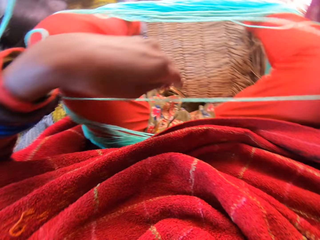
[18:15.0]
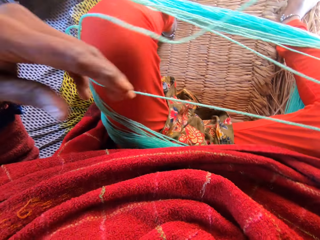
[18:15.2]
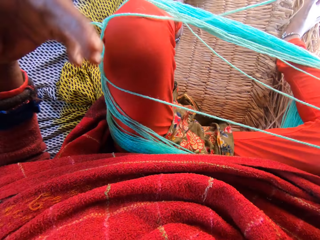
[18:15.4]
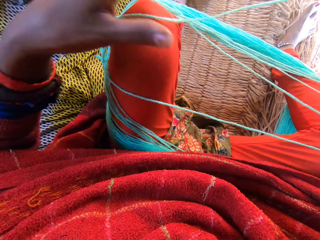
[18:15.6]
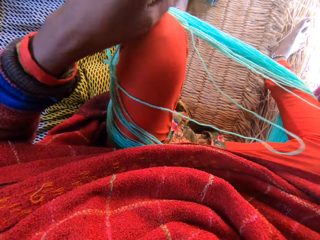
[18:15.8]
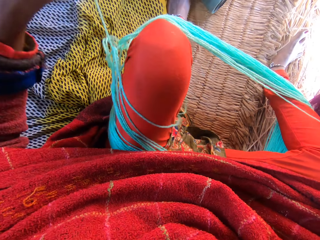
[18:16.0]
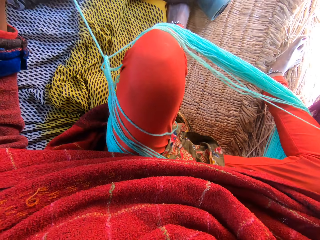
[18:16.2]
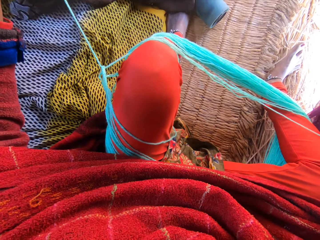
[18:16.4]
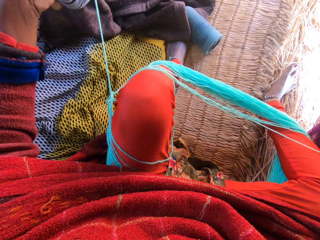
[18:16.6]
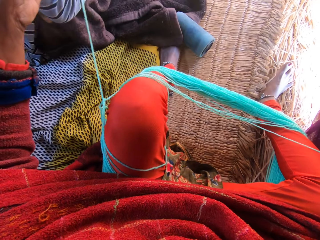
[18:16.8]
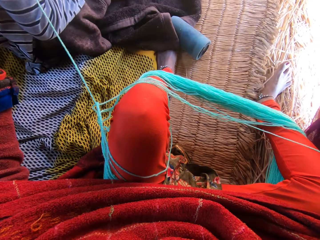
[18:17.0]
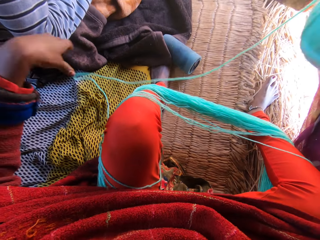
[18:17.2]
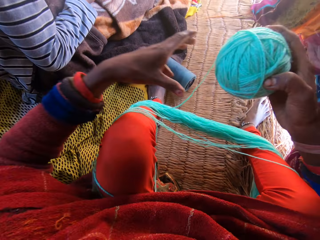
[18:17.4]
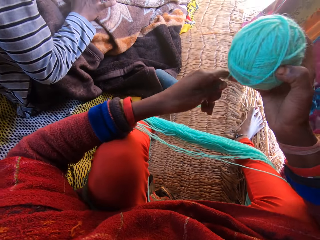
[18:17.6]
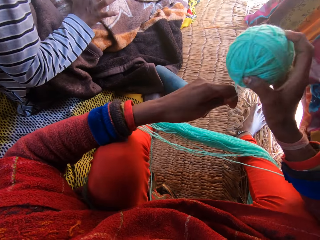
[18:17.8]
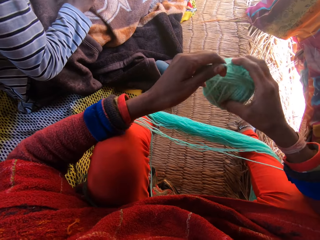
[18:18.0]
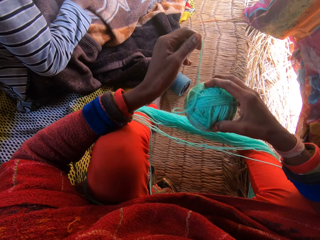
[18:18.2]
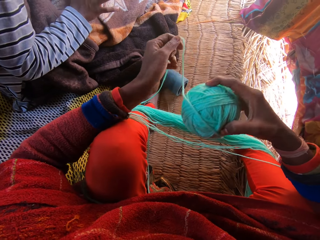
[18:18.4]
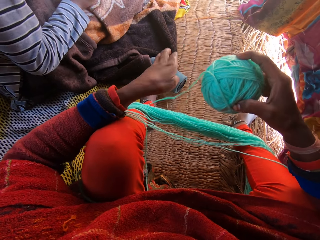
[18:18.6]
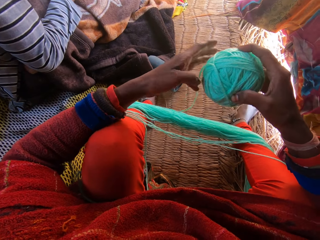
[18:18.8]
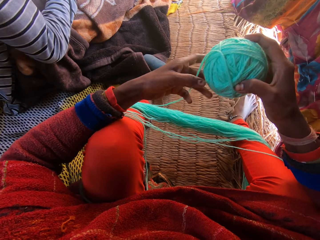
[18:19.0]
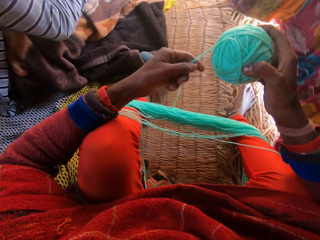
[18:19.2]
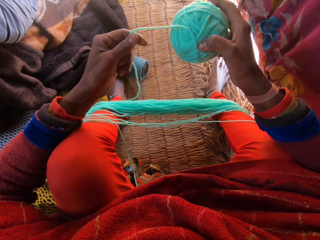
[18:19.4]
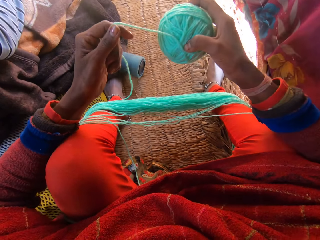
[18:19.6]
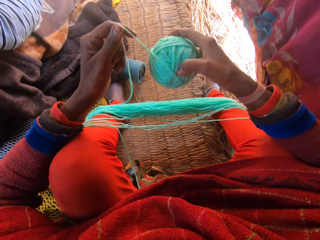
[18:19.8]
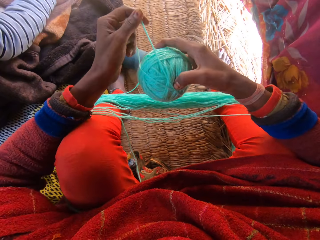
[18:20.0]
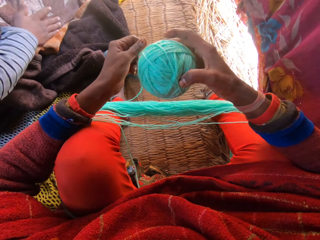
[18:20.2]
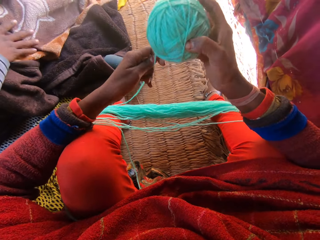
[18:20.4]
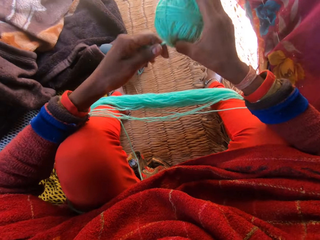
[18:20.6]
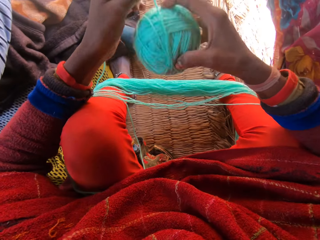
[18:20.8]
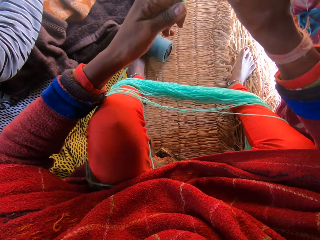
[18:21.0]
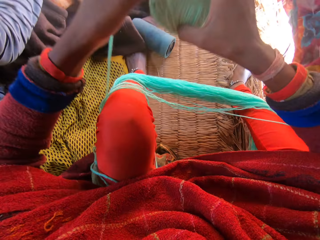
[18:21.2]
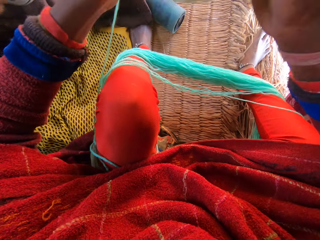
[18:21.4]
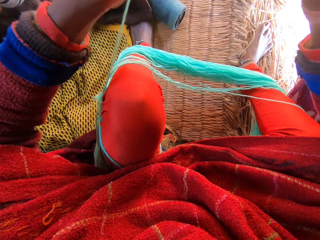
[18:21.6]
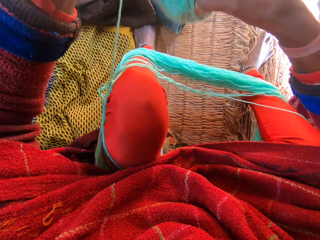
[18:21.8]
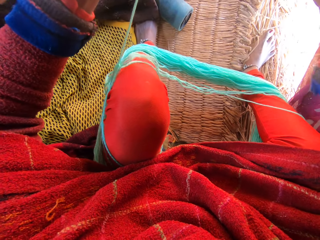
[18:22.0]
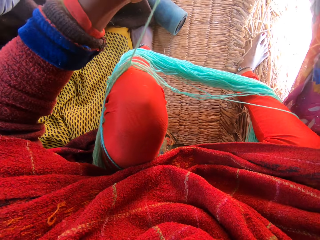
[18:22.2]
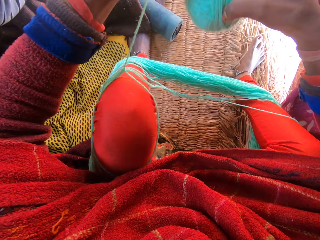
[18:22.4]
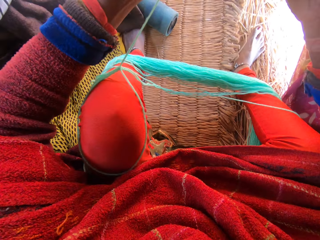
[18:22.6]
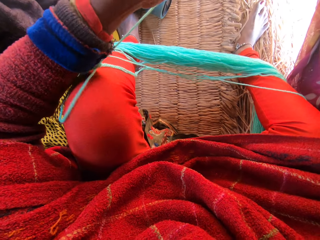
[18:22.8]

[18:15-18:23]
The camera wearer pulls the yarn from her leg. She rolls thread.

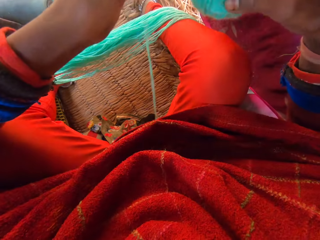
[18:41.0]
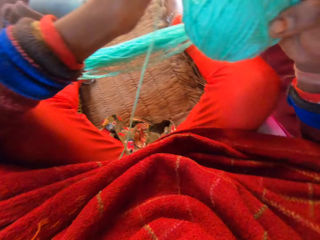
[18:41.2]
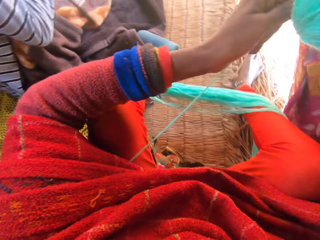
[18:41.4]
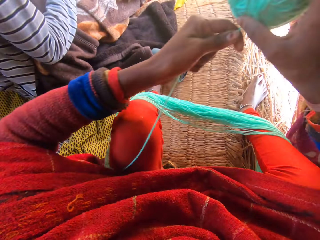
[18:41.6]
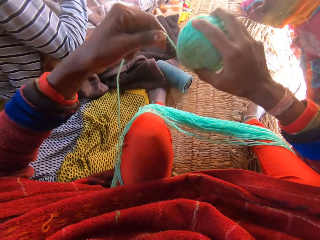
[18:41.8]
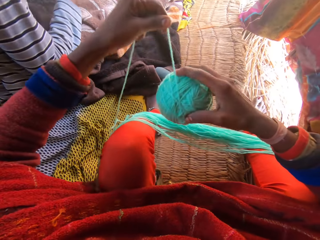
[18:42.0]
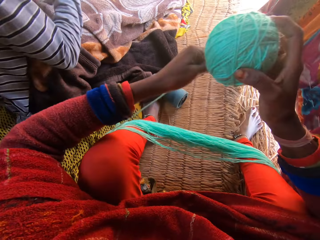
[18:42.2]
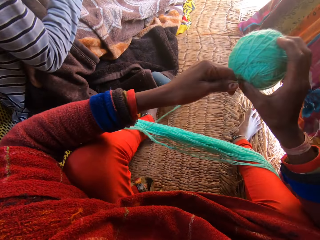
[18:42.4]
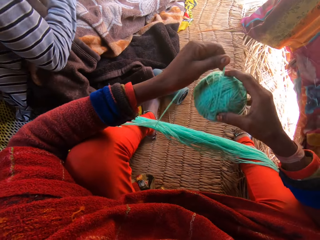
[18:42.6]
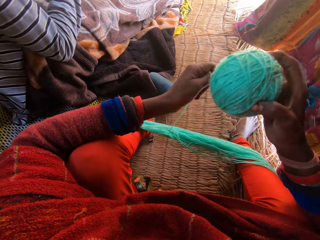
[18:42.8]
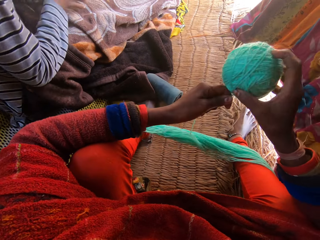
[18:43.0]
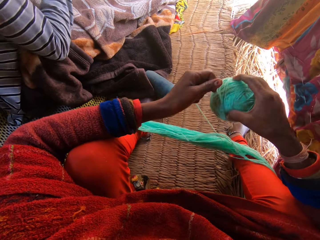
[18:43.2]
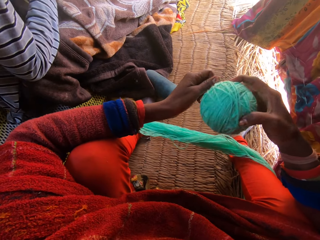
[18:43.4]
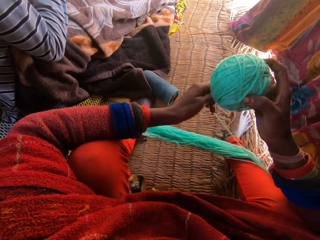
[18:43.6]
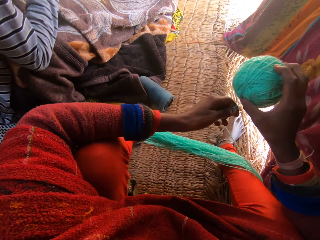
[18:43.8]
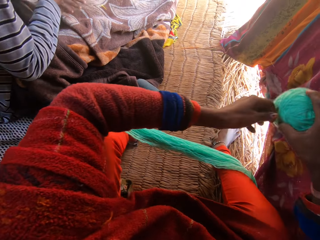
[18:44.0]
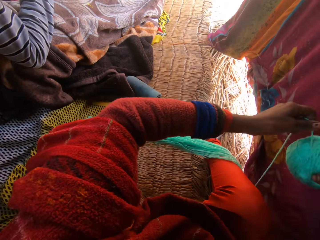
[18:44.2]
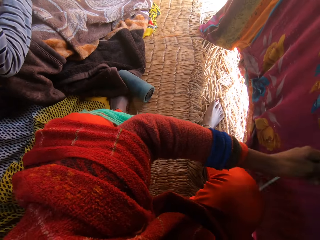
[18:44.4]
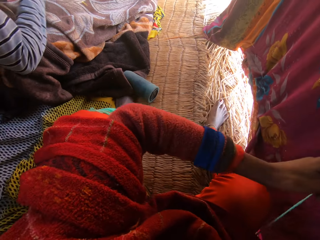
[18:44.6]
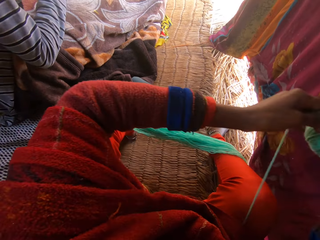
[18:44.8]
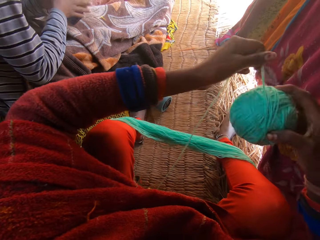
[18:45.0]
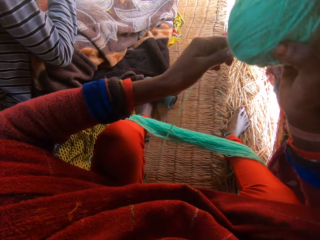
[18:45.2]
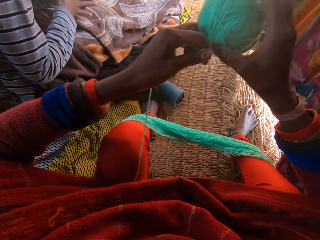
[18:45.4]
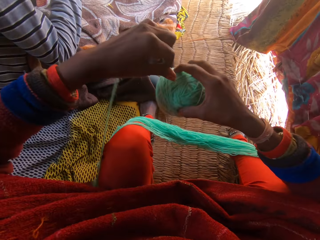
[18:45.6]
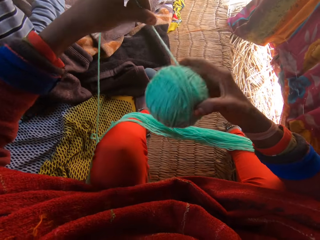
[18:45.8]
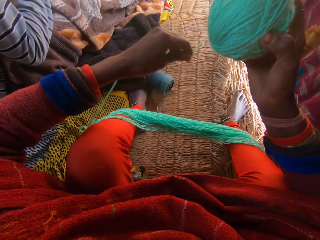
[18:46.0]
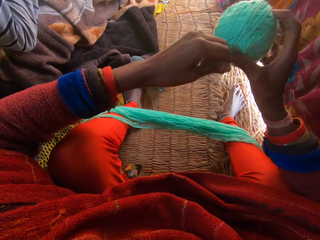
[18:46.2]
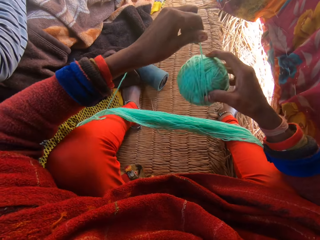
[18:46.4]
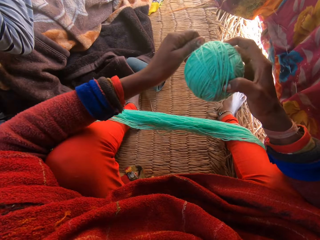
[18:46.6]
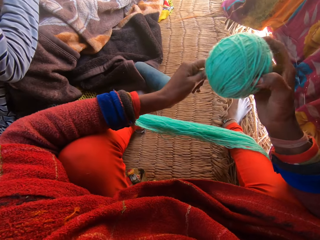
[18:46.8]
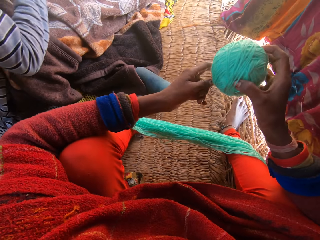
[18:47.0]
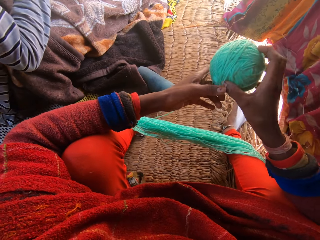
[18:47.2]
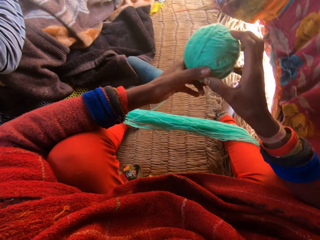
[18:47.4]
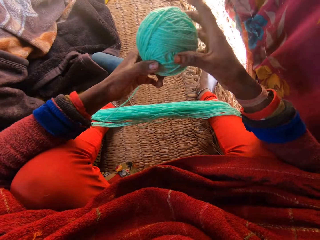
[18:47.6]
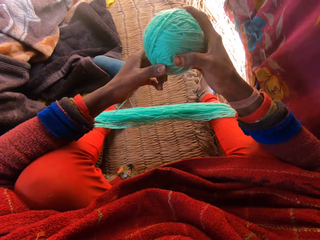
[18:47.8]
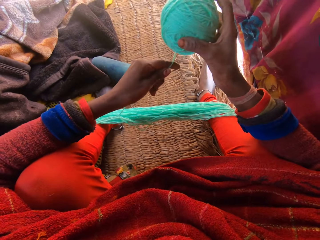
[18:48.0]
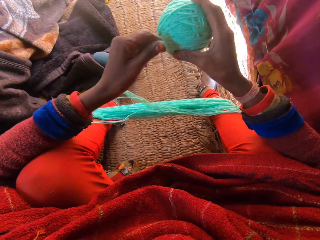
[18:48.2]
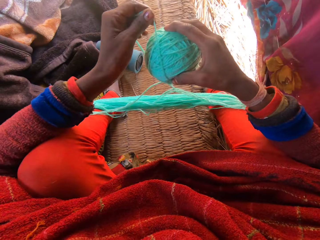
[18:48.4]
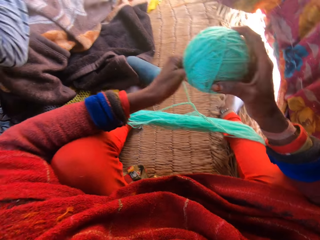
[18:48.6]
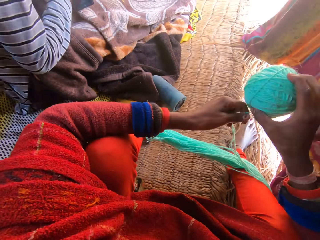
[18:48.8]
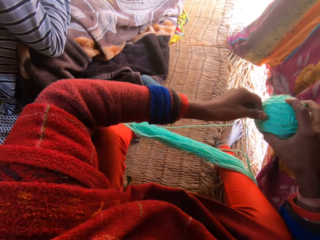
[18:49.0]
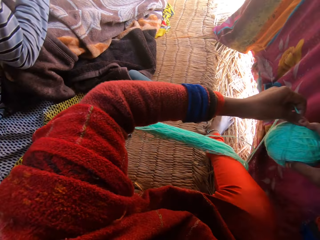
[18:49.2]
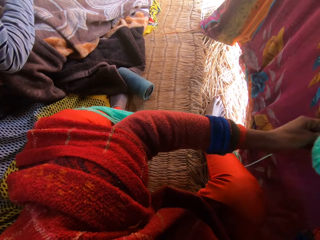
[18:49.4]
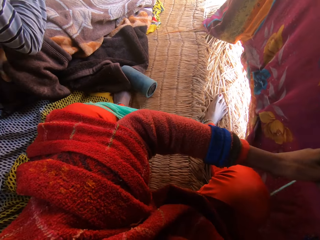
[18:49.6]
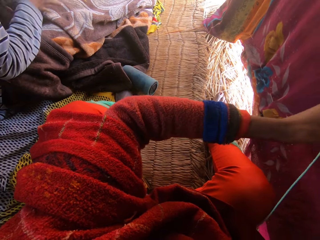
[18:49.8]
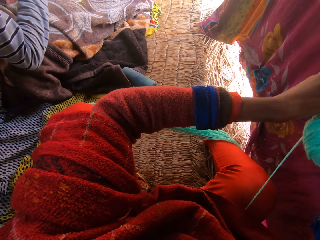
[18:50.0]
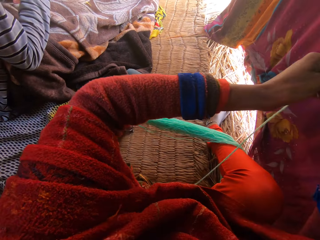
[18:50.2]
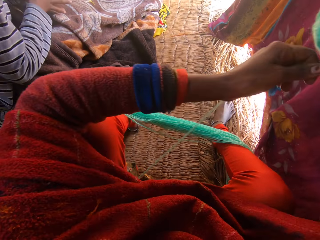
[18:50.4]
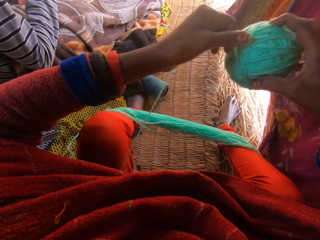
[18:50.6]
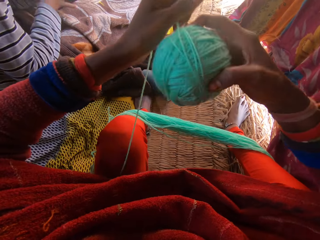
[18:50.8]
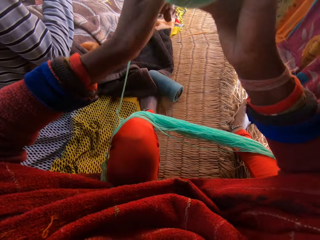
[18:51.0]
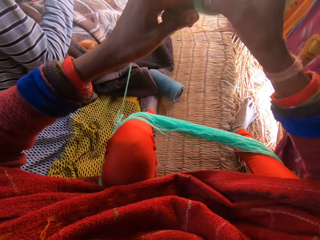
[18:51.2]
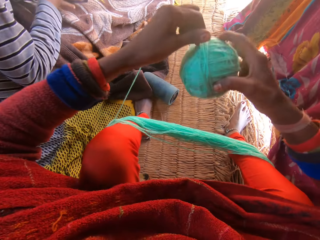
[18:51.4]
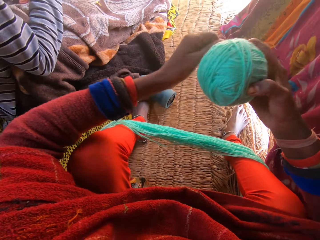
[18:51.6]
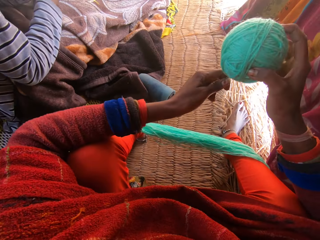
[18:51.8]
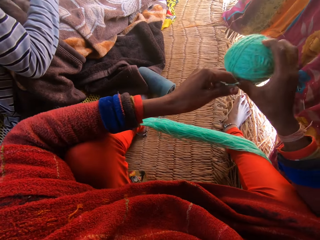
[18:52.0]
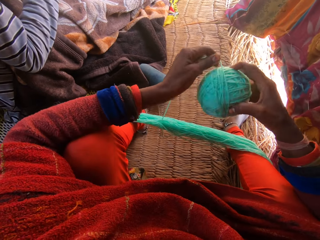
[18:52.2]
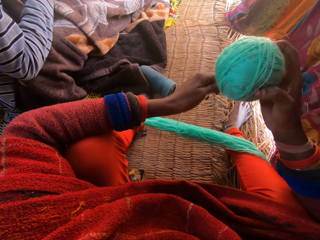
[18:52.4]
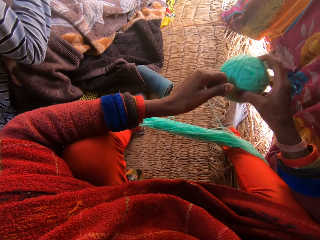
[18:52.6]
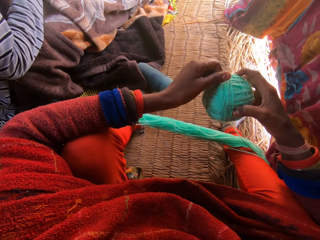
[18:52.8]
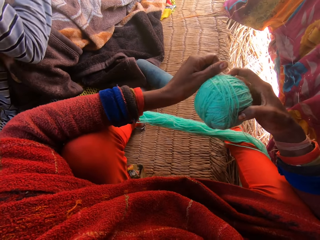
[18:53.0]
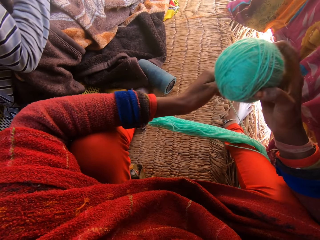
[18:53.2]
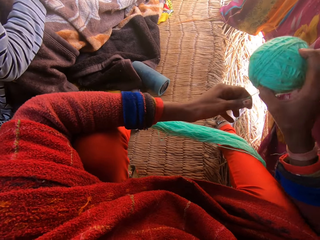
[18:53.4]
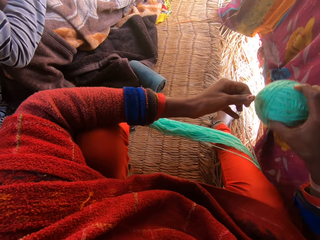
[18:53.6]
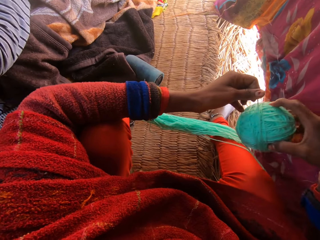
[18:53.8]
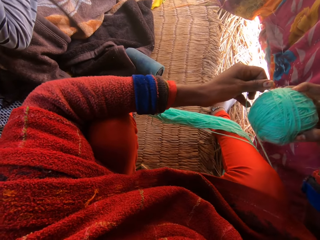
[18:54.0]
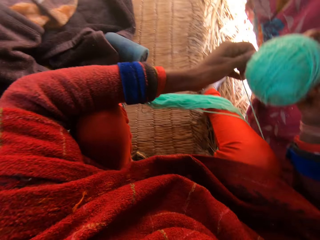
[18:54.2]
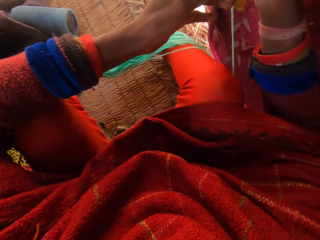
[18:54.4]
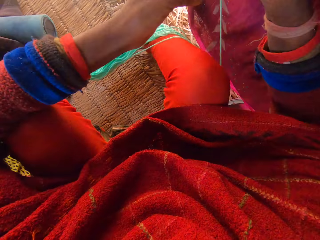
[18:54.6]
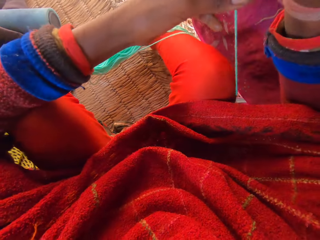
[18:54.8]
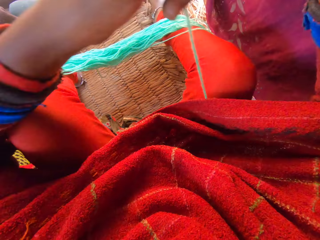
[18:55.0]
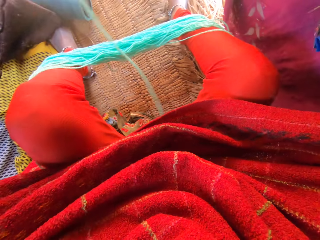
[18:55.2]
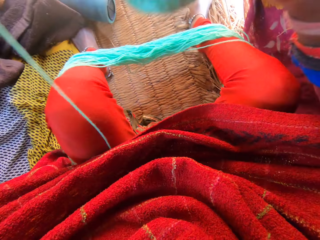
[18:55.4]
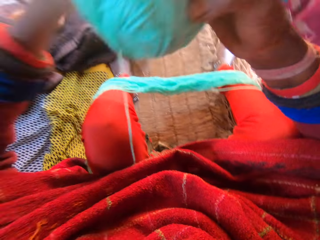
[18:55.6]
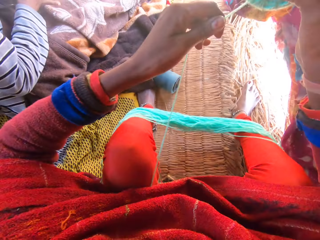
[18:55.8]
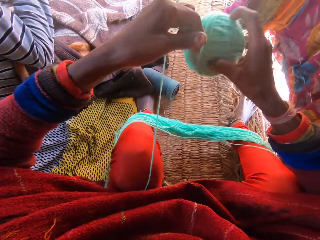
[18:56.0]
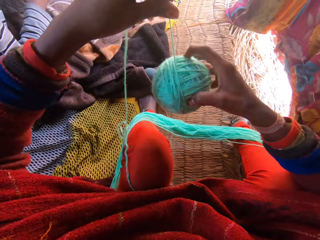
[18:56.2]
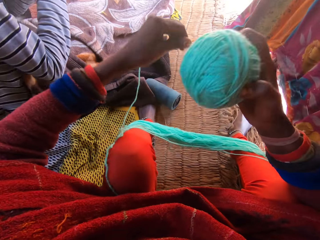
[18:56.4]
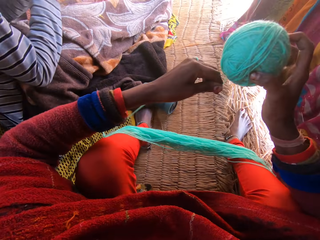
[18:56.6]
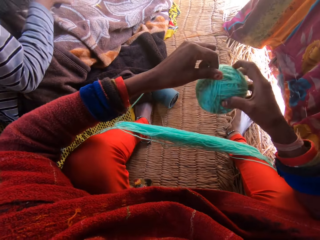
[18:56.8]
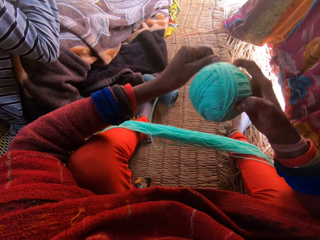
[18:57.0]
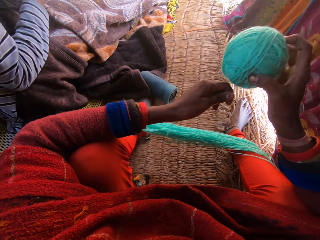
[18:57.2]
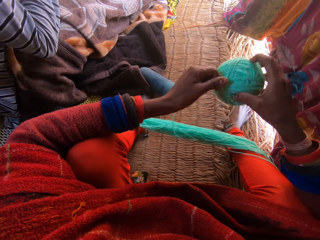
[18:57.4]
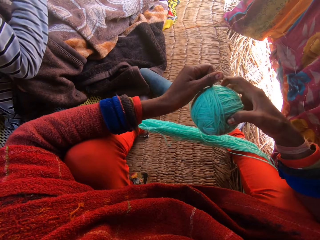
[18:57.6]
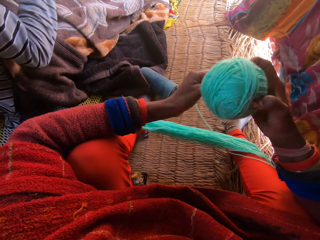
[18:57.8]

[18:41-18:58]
The man plays with the mobile phone in his hands.
